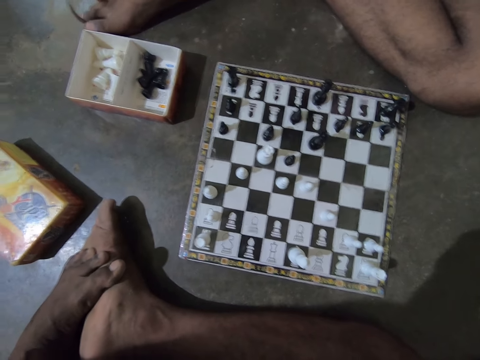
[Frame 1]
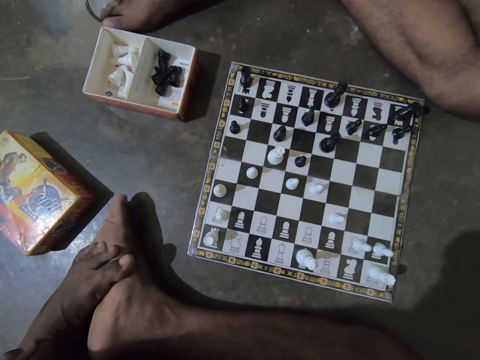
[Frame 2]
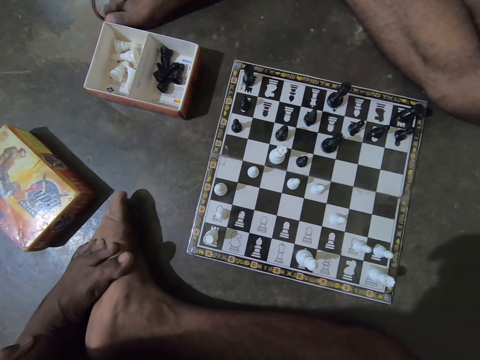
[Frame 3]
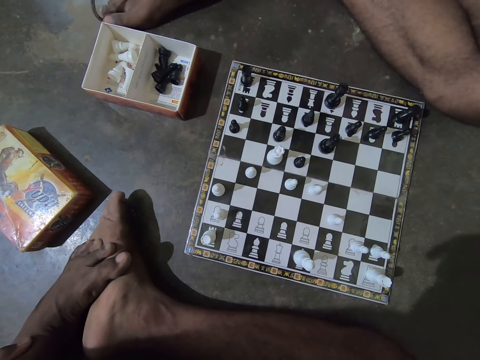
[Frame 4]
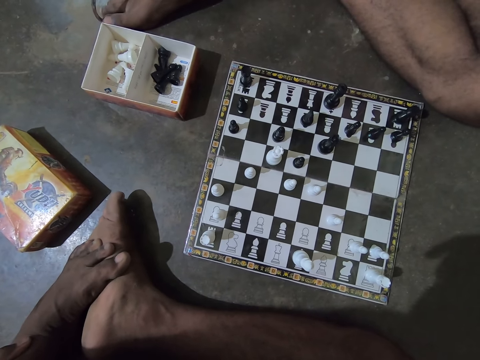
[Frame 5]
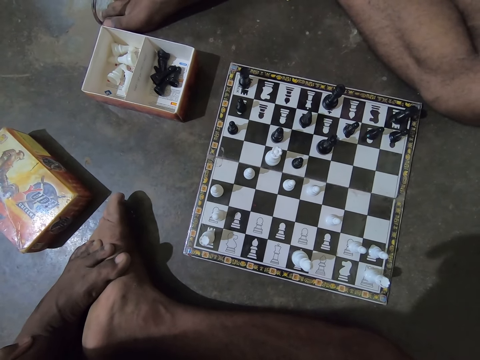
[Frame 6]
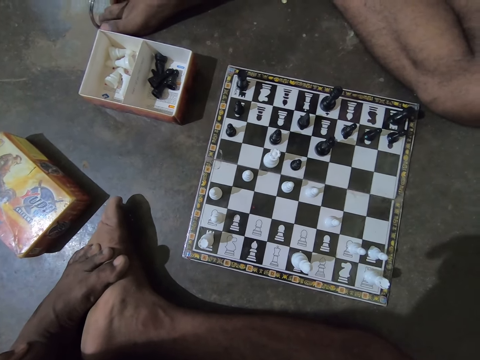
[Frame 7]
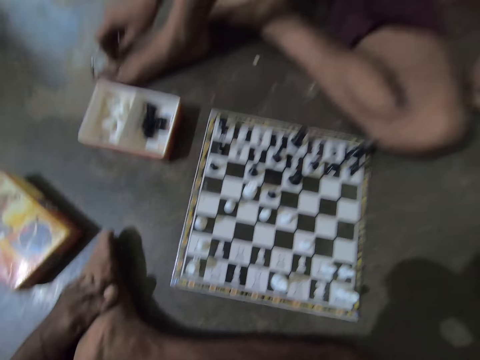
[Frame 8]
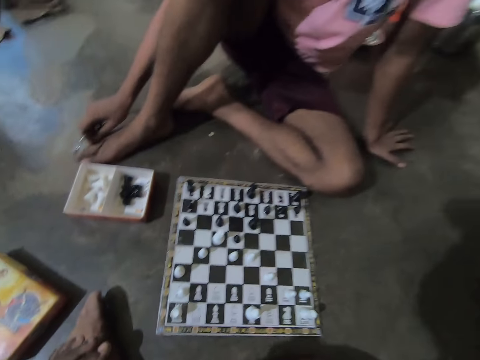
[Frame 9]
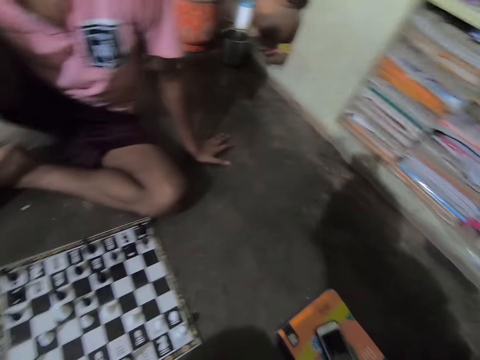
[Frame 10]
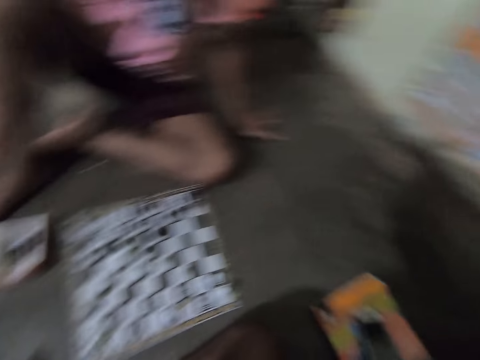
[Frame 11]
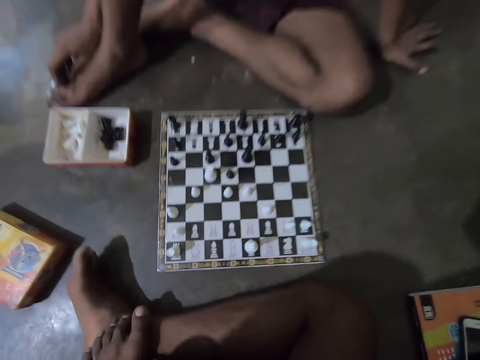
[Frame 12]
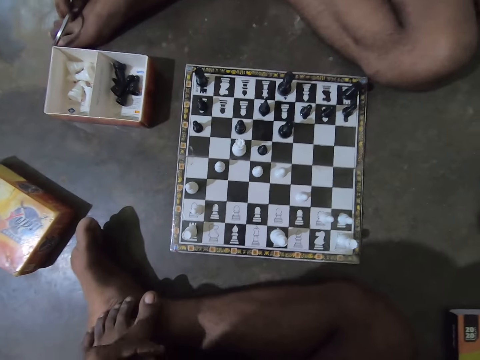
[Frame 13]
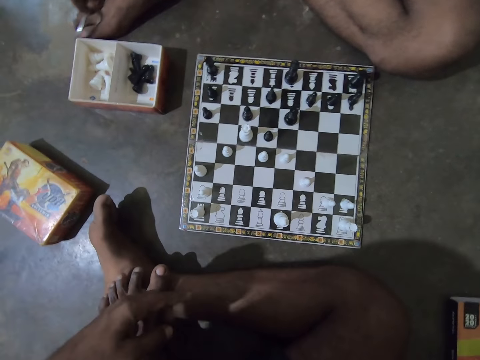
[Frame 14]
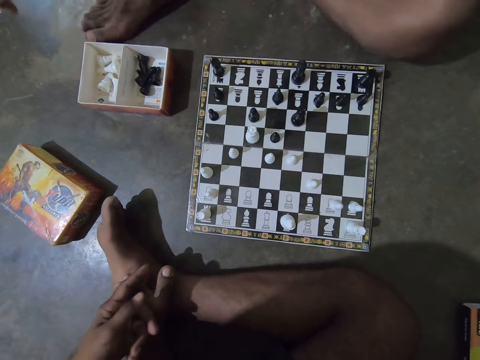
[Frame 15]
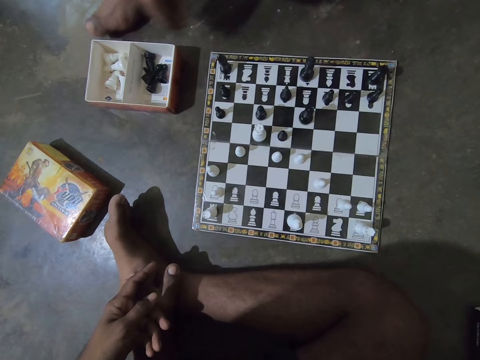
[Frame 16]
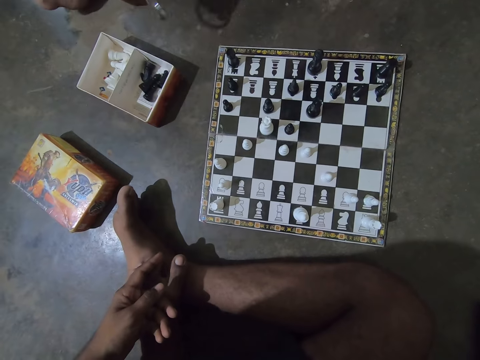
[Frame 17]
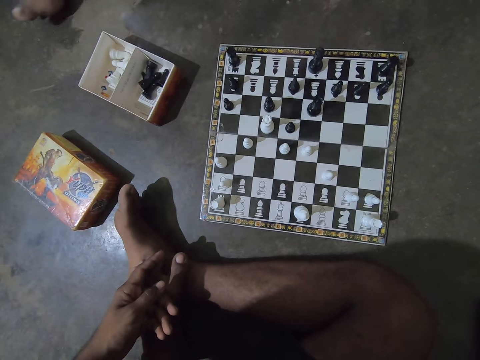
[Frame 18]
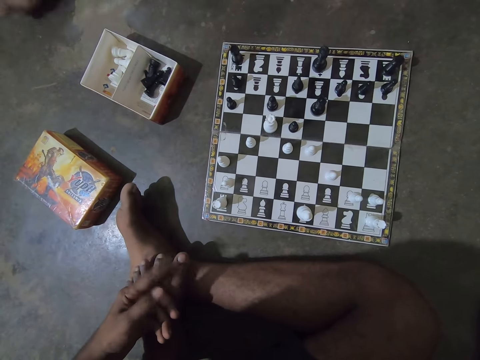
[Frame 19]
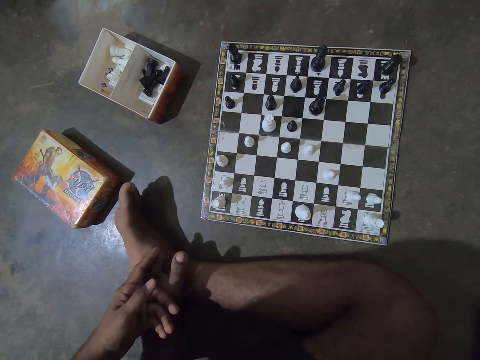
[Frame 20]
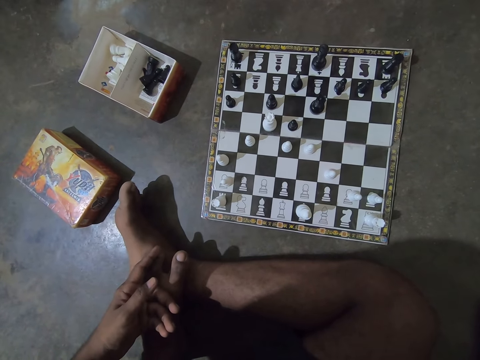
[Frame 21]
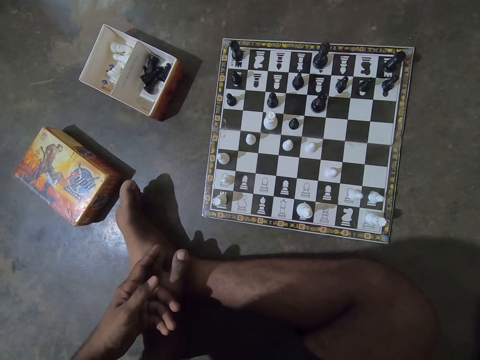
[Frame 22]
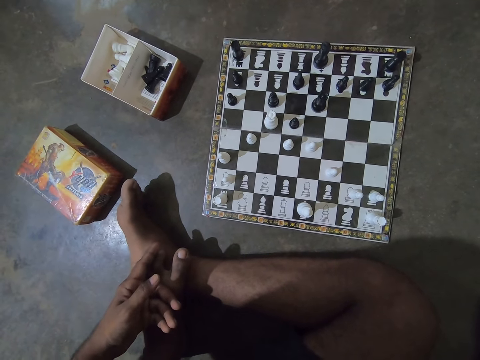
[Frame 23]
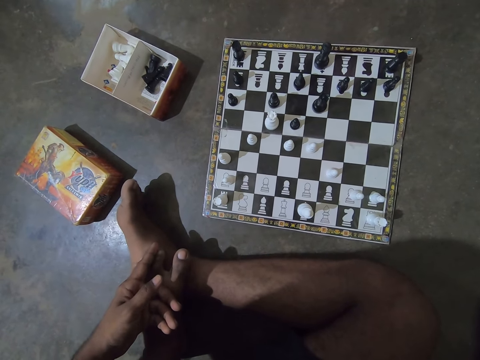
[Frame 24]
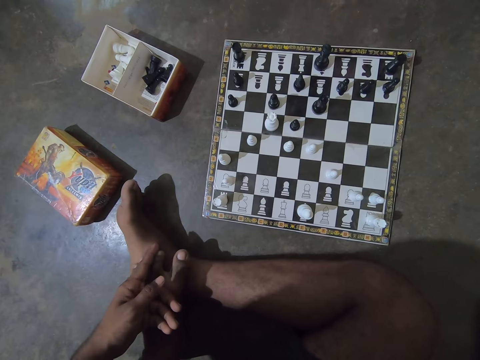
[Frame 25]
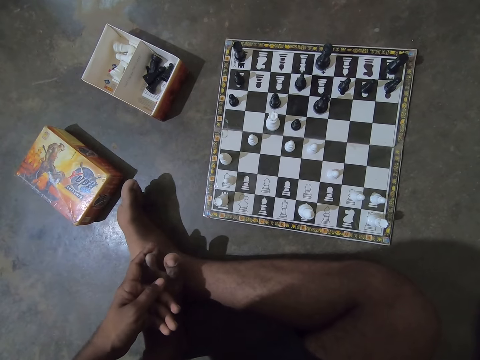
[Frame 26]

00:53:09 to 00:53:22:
The camera wearer glances round the sitting room, to his right. He looks at the chessboard and moves his palm. A man changes his posture. The man hits a chess piece box or game box with a bangle and pushes aside the game box with the right.

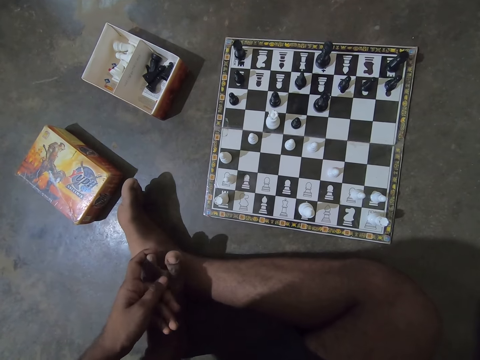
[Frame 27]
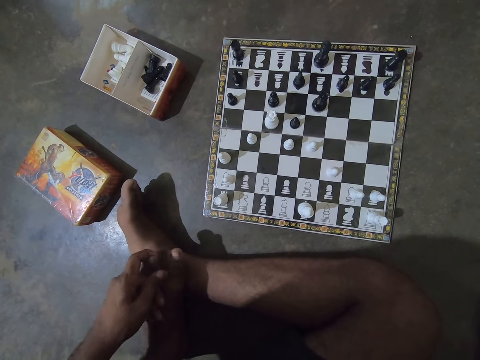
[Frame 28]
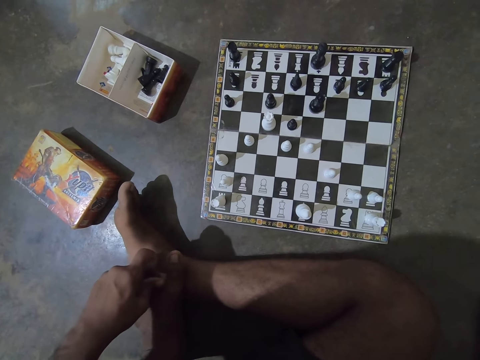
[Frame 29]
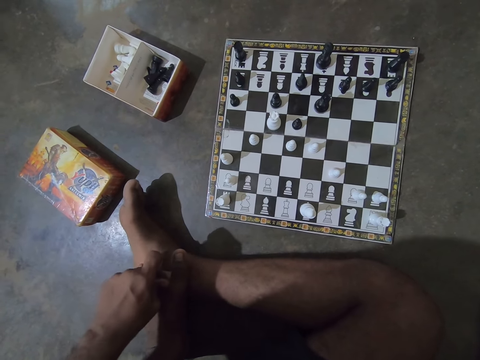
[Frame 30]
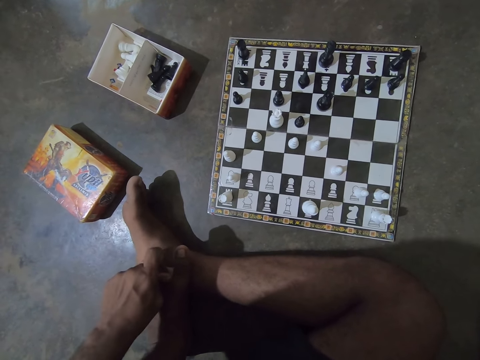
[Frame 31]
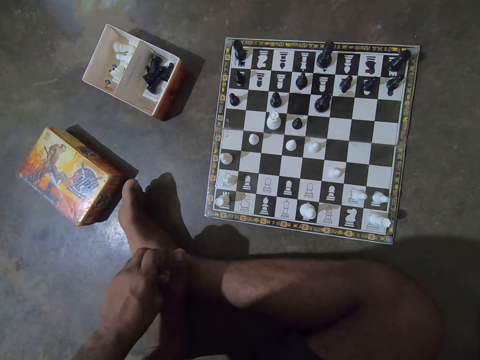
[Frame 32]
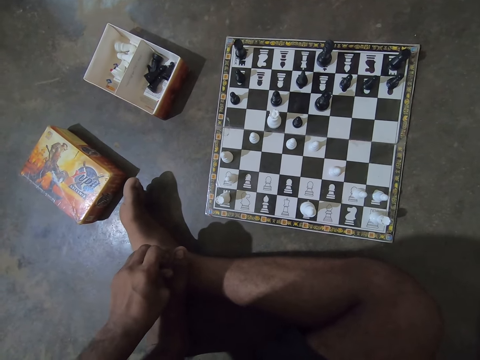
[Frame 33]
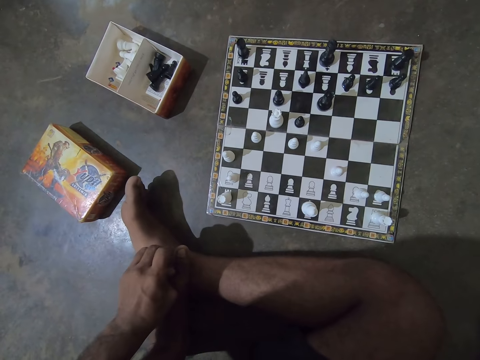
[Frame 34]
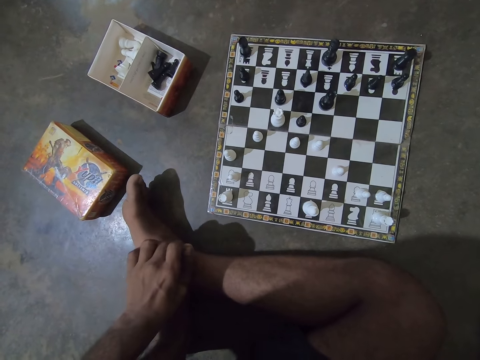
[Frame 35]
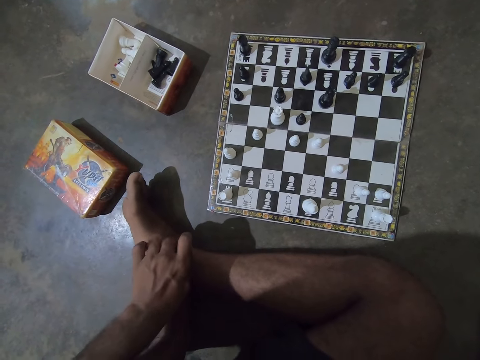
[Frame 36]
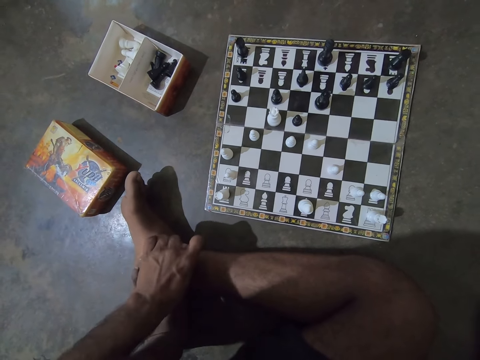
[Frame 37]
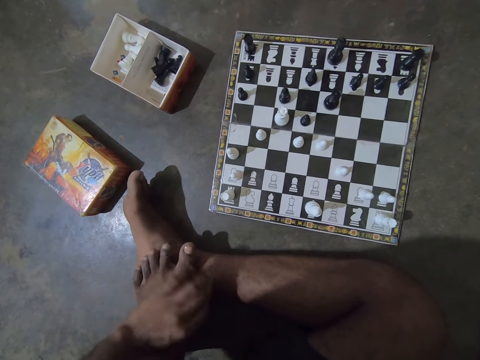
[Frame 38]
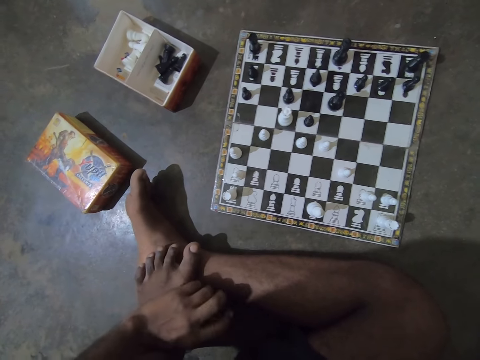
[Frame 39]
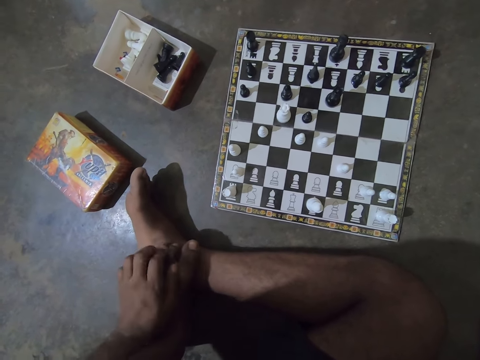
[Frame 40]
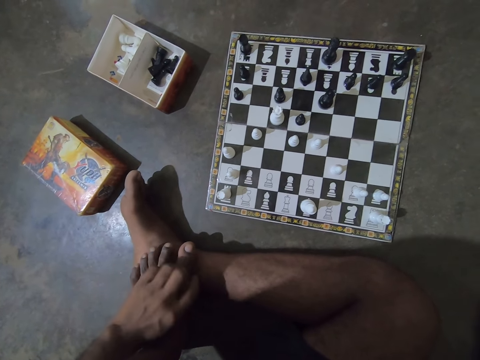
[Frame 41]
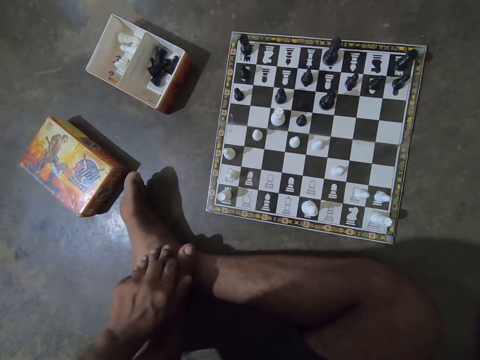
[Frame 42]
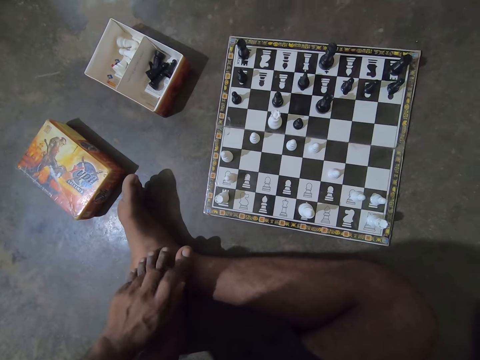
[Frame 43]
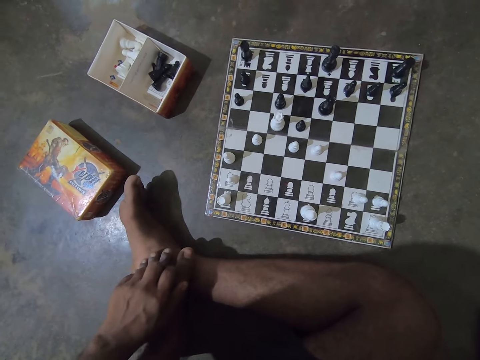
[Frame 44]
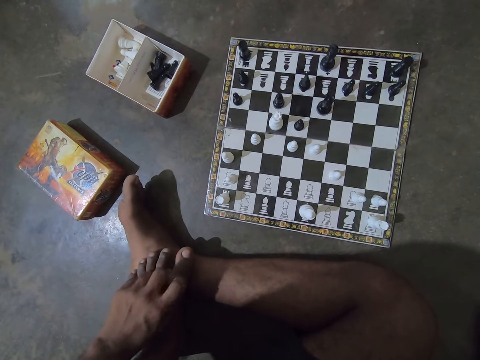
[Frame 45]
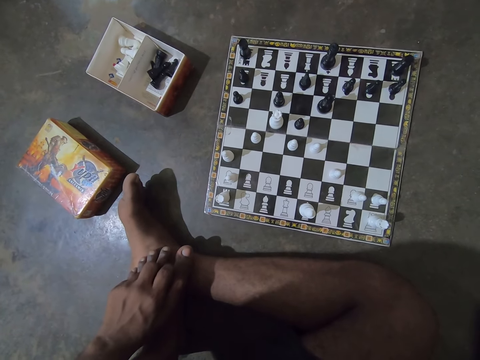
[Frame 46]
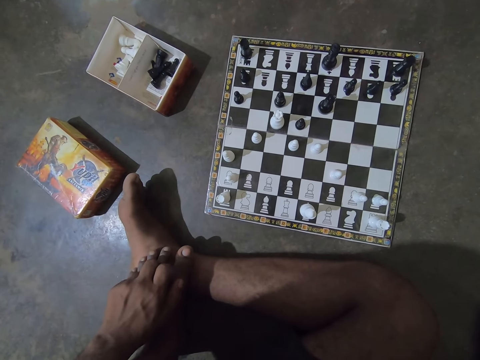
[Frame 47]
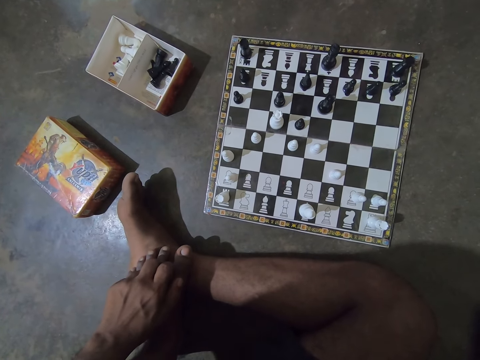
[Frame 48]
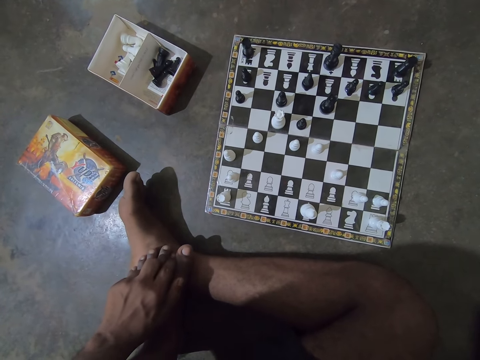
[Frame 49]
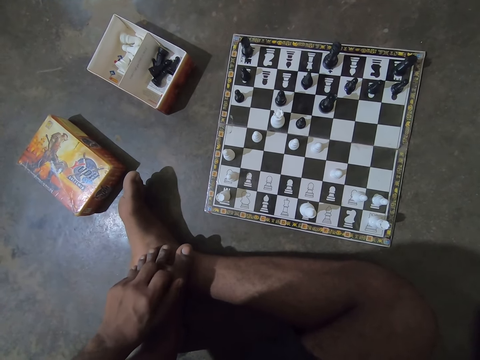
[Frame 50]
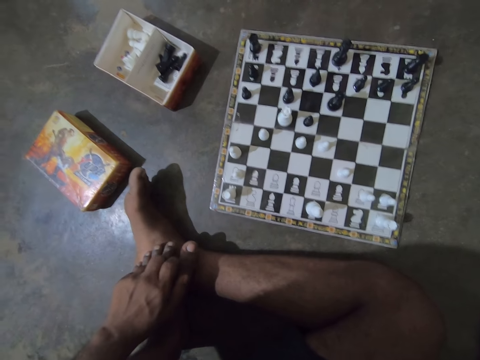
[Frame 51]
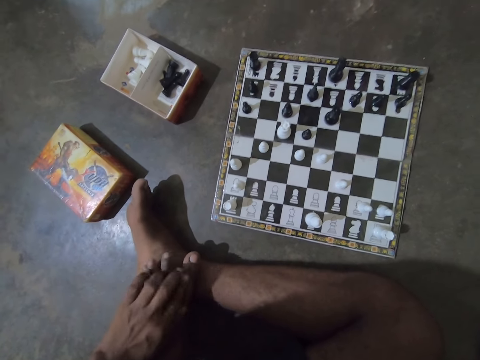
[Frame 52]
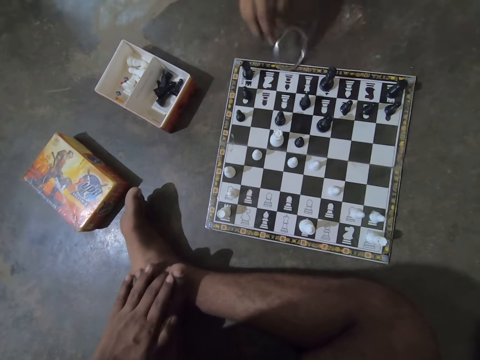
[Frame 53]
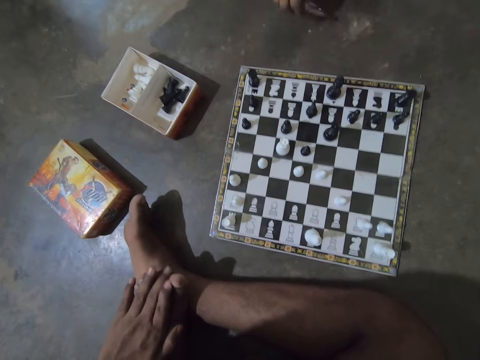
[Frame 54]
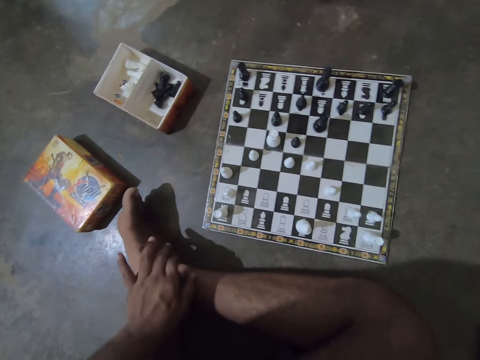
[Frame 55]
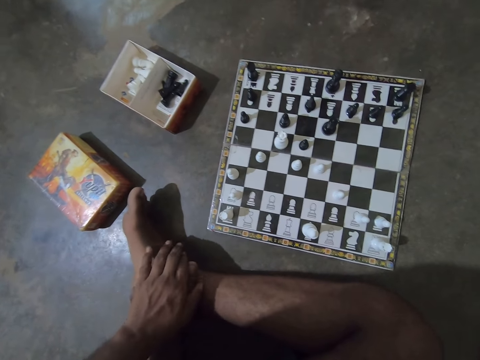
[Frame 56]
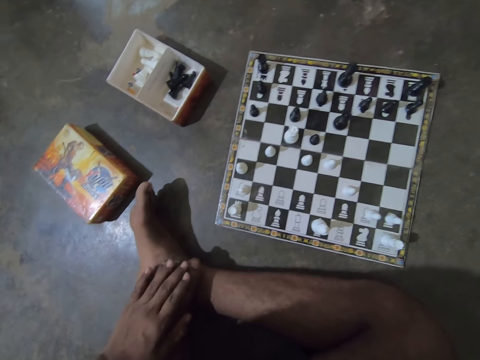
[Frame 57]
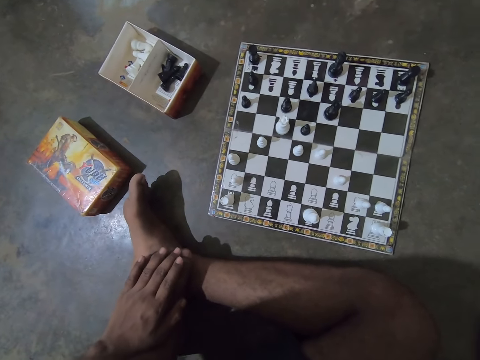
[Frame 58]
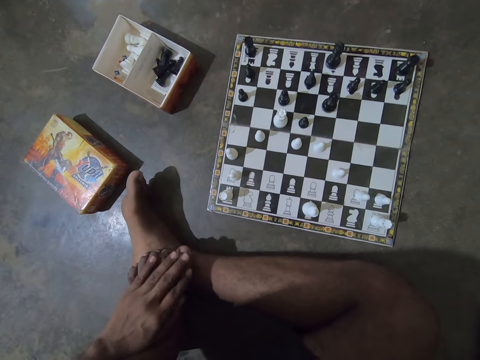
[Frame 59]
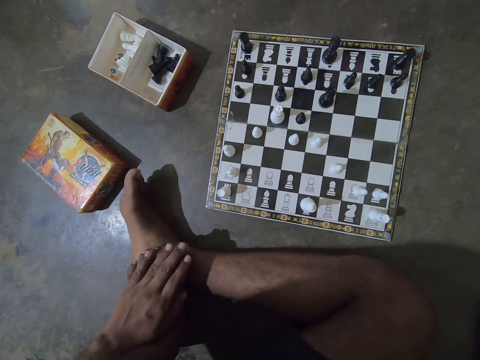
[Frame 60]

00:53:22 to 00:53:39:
The camera wearer rubs his foot. A man picks up a ring on the floor beside the chessboard.
